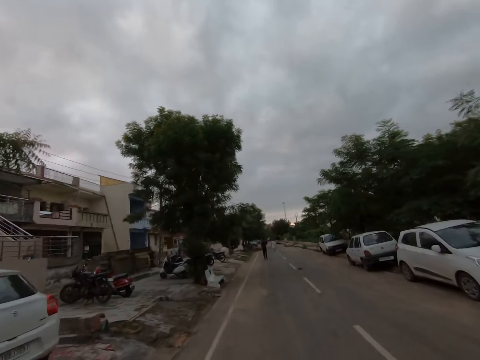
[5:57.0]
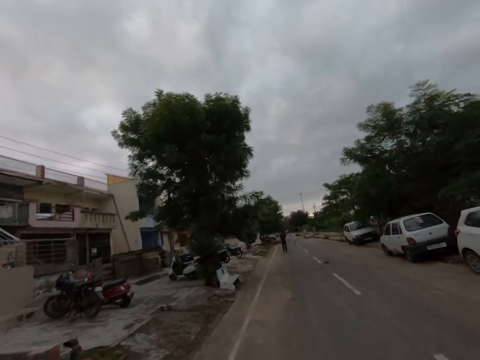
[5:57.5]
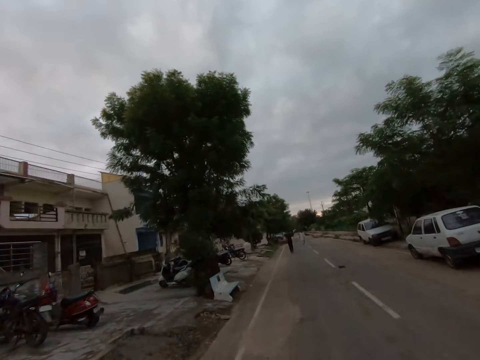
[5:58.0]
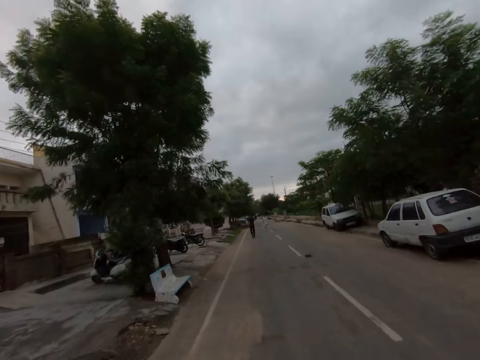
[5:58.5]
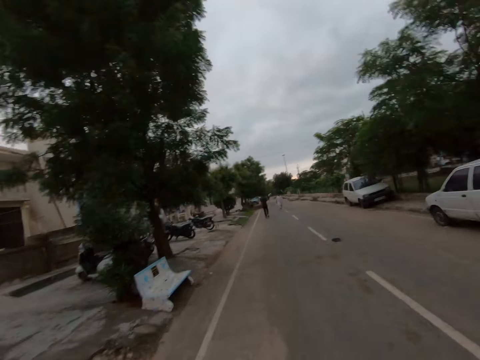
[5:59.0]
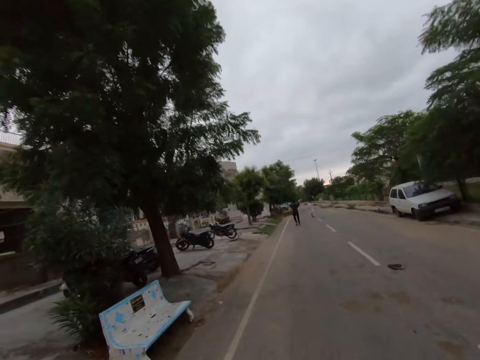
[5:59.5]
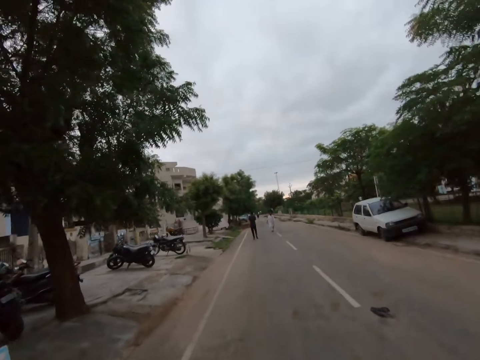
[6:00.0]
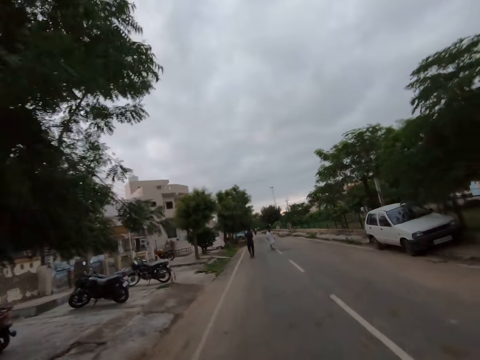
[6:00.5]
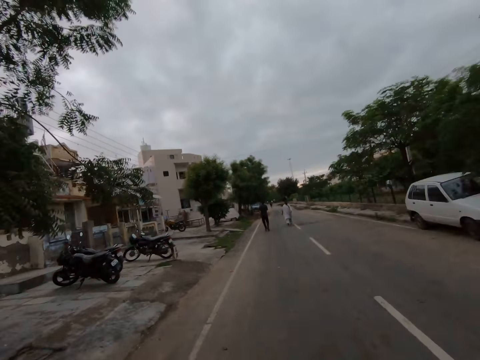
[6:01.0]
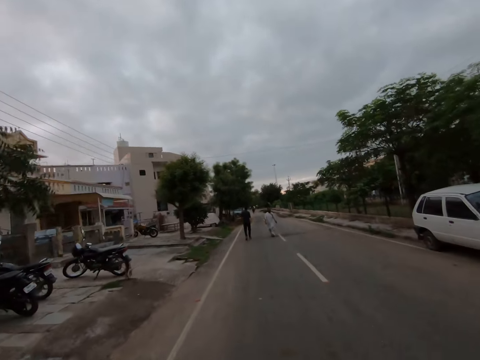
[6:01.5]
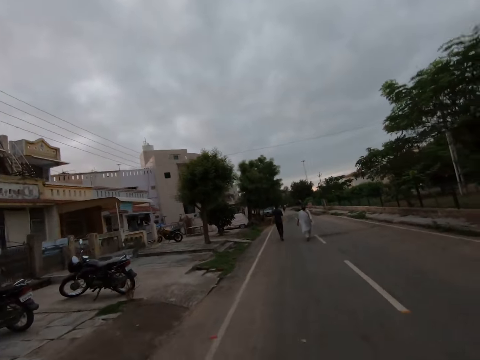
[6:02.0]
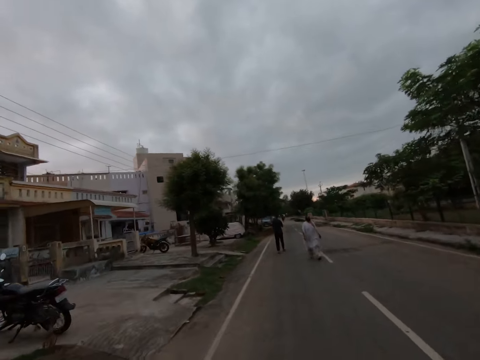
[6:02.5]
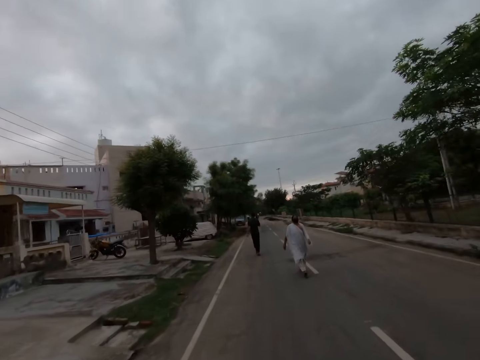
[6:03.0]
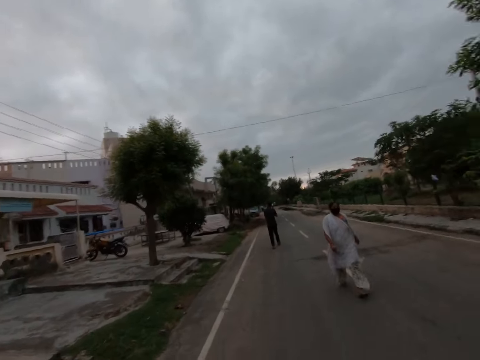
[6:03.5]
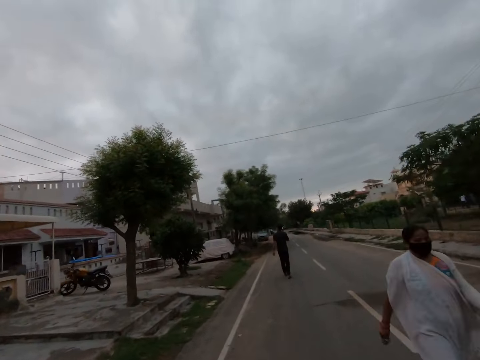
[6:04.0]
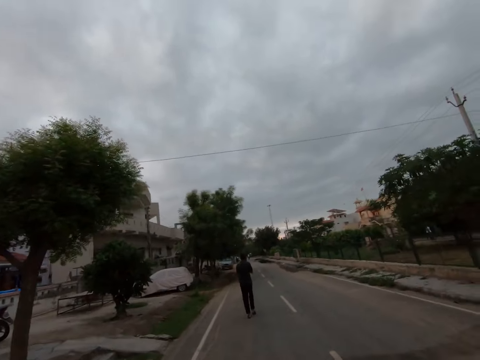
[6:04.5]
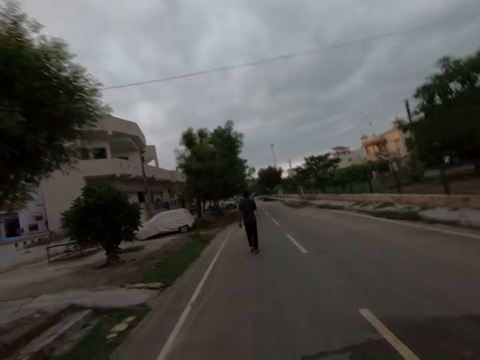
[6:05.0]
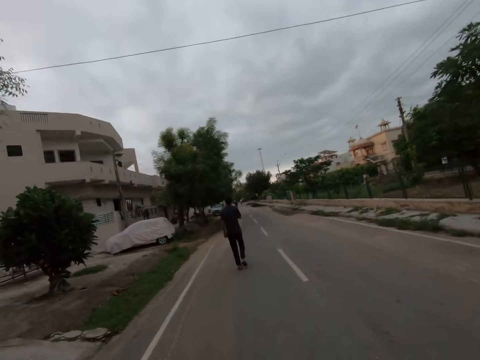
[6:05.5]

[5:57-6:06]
A woman walks past the camera wearer.

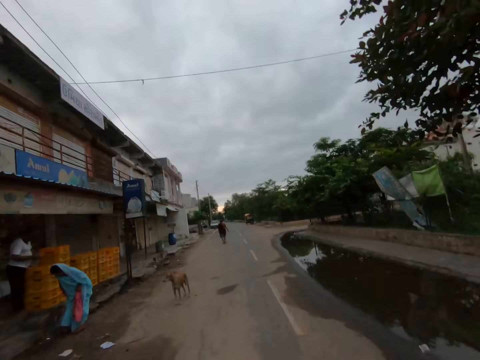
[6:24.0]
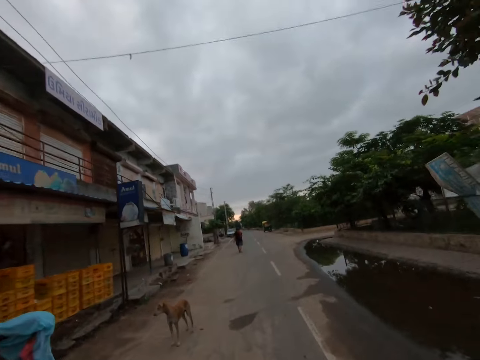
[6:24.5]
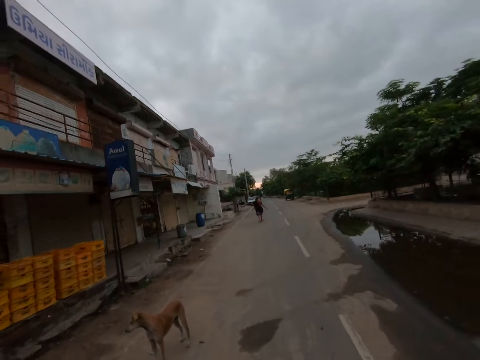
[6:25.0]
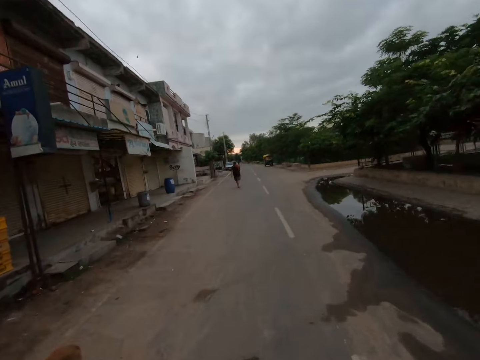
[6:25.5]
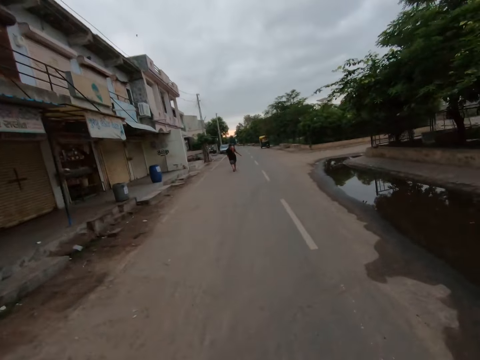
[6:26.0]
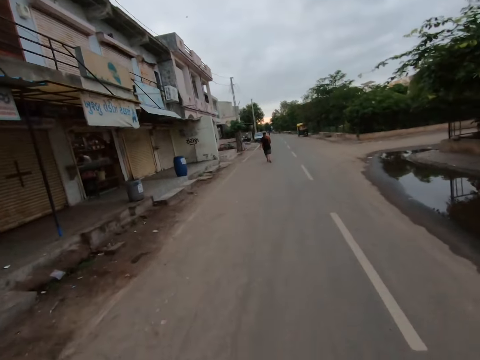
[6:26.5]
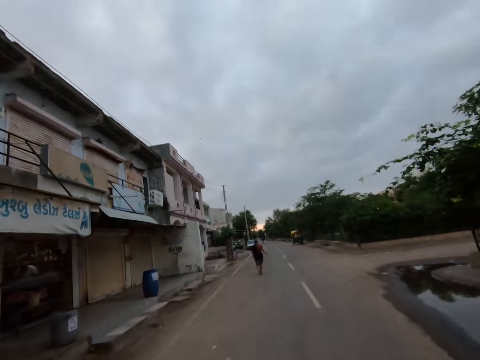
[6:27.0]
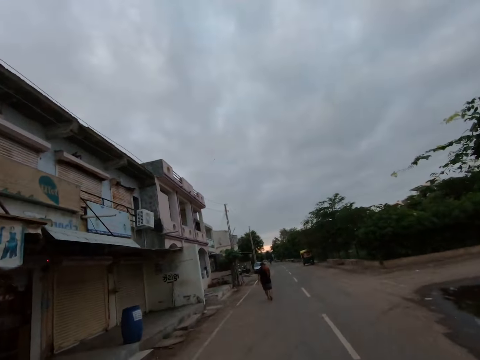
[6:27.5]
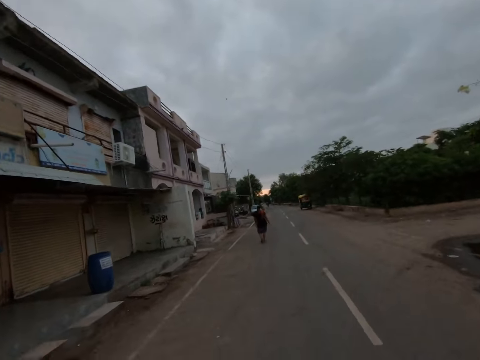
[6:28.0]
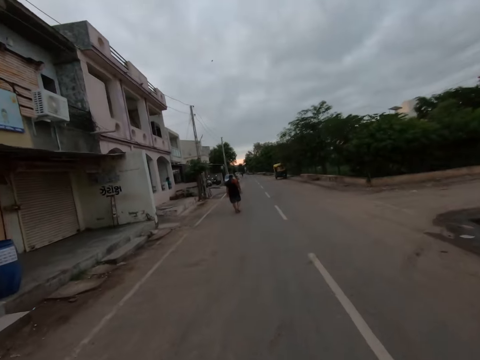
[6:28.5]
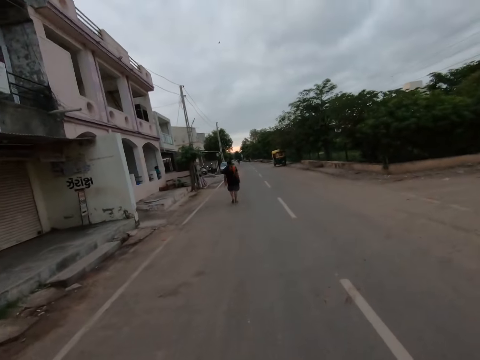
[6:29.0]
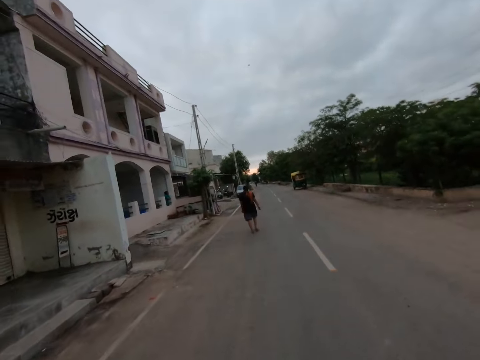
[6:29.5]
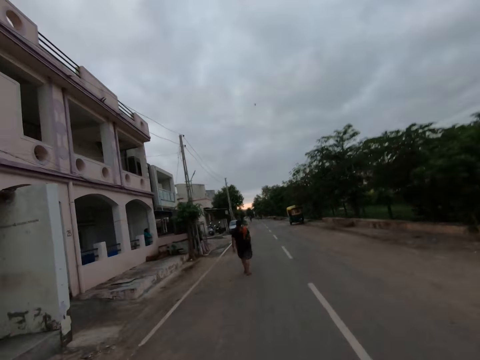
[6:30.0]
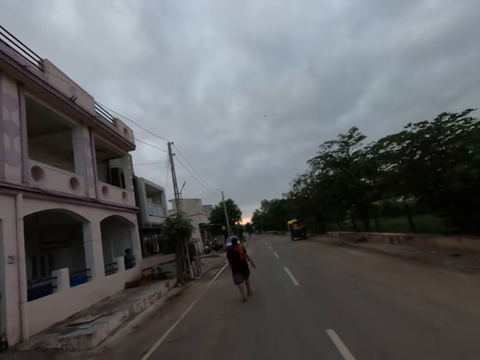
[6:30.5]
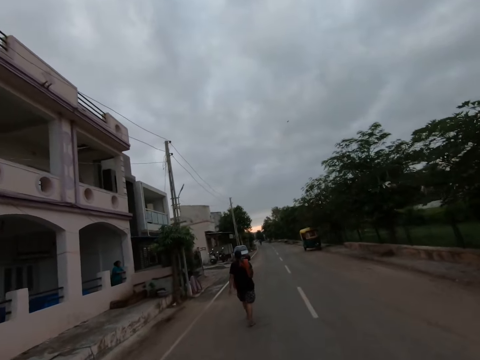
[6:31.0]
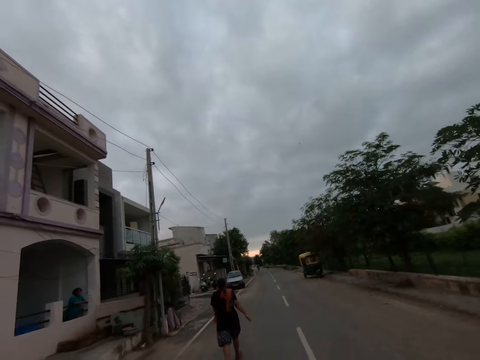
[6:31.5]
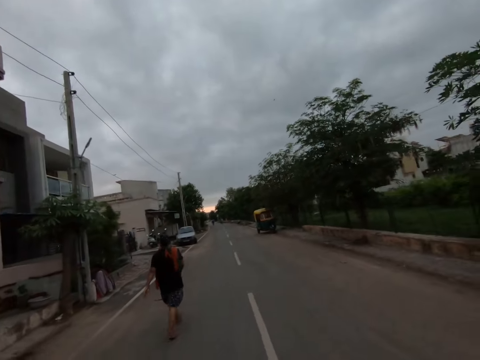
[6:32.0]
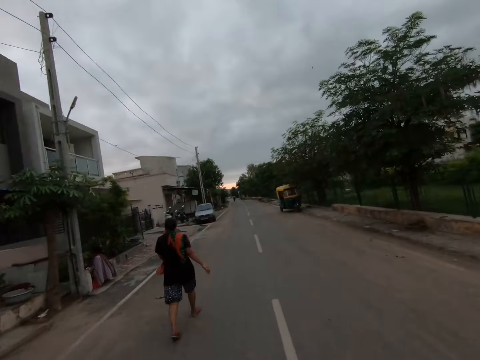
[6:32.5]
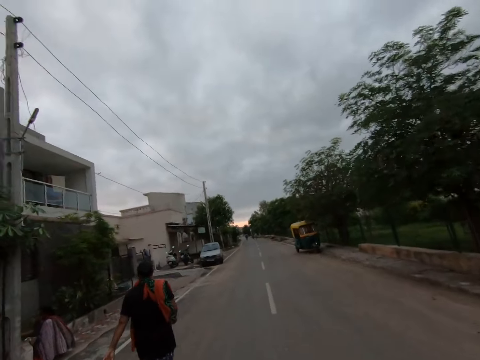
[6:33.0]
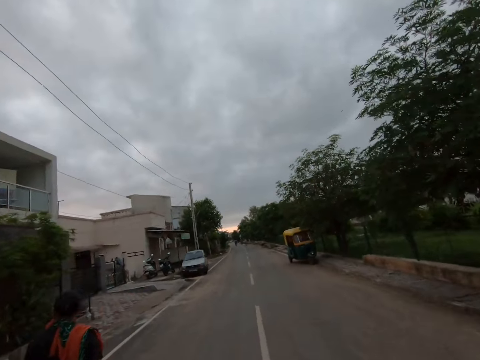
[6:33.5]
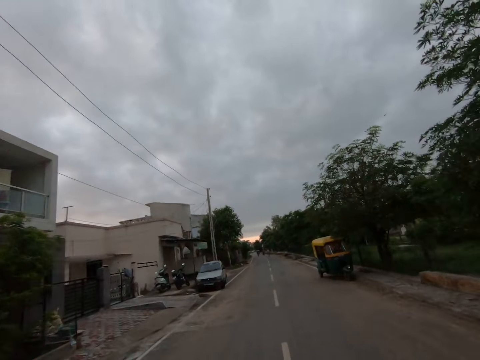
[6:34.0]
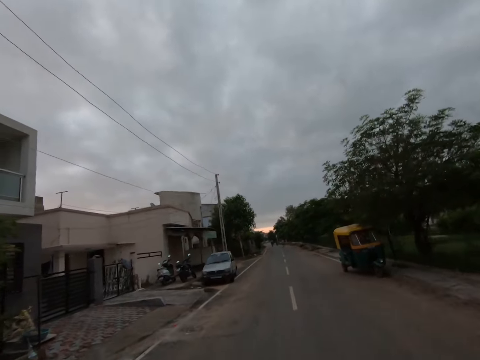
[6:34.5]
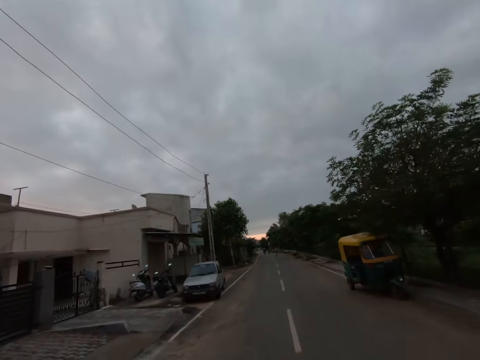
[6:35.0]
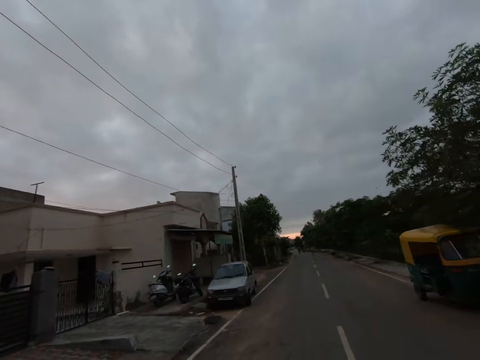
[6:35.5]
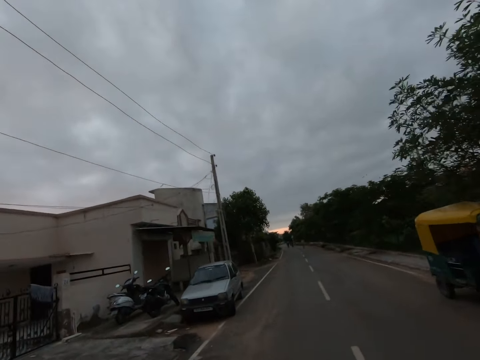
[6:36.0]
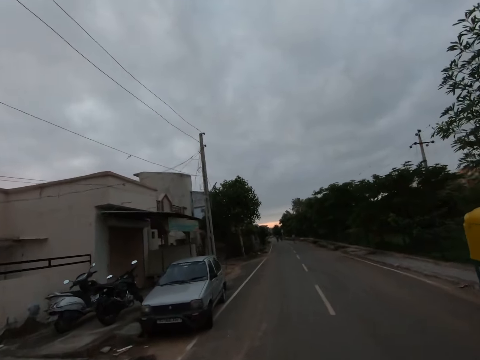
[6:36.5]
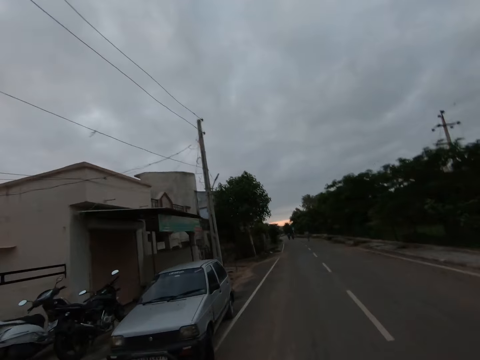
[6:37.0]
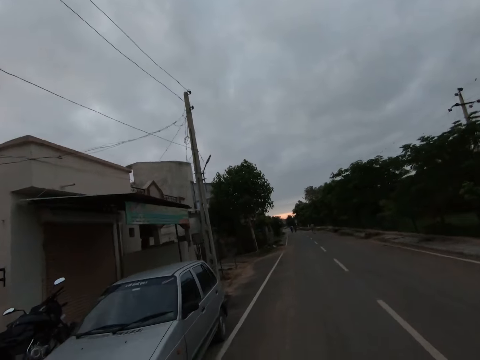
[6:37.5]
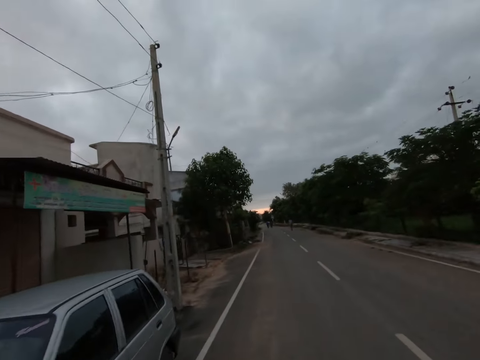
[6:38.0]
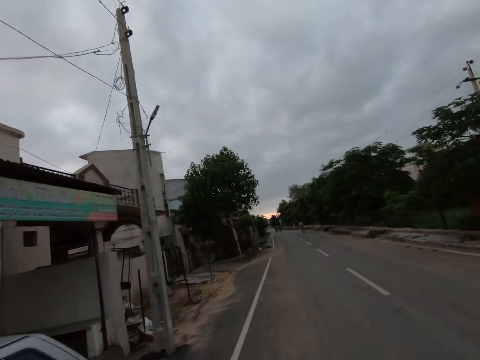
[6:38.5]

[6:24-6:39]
The camera wearer walks past a dog. They walk past a woman.

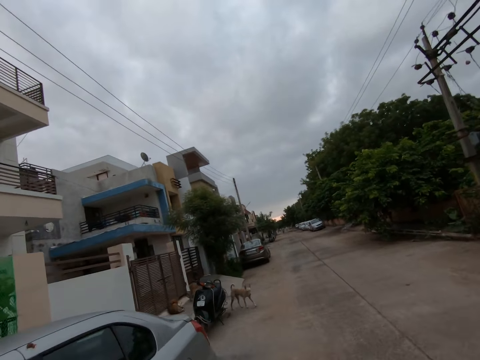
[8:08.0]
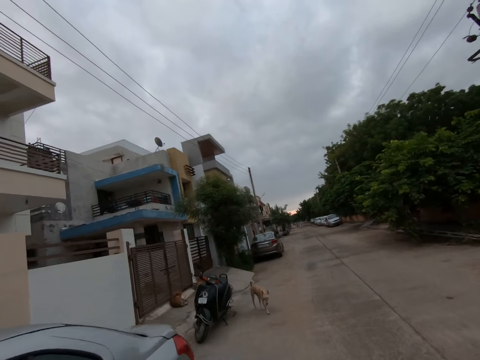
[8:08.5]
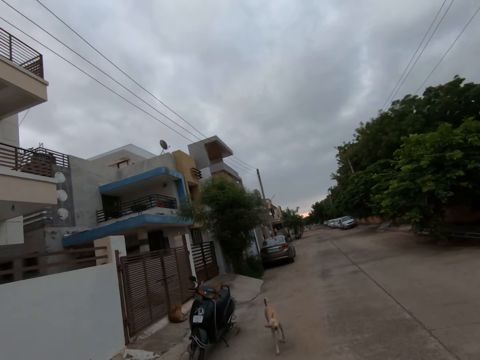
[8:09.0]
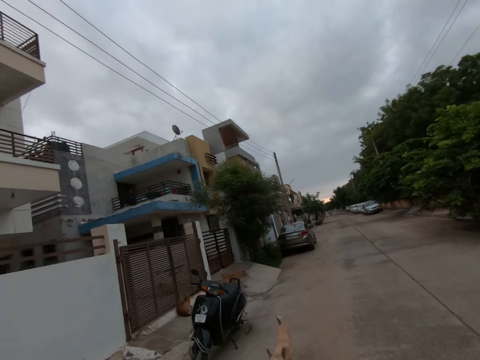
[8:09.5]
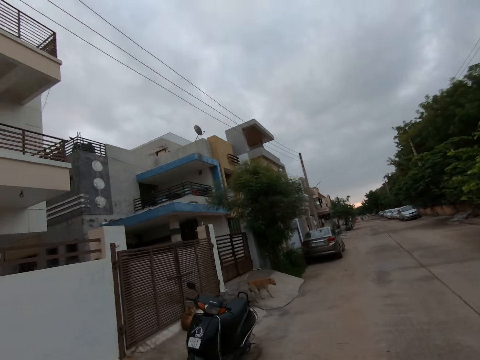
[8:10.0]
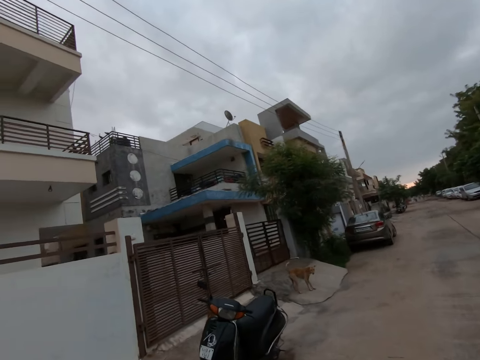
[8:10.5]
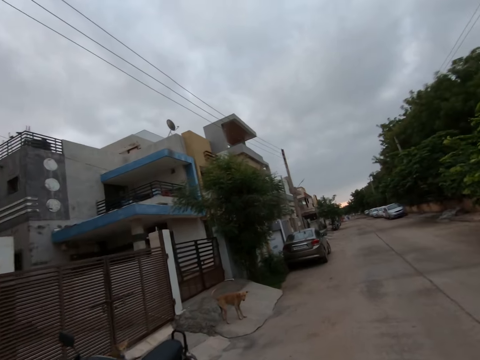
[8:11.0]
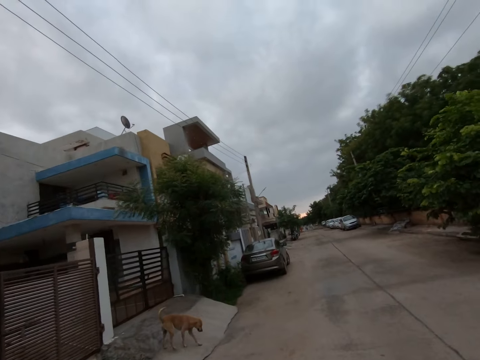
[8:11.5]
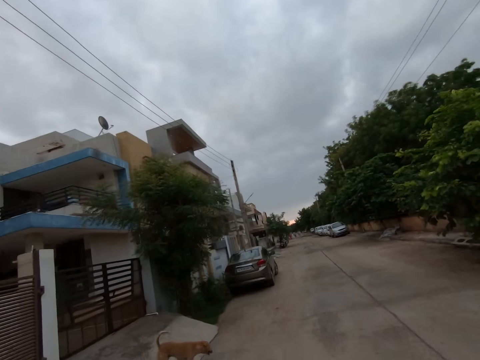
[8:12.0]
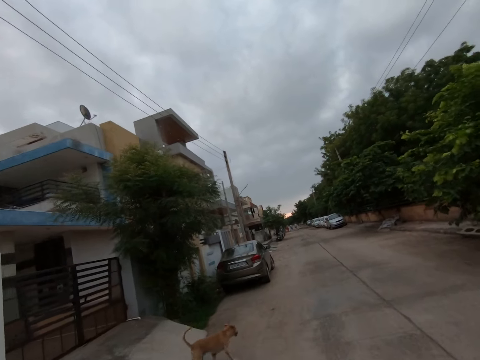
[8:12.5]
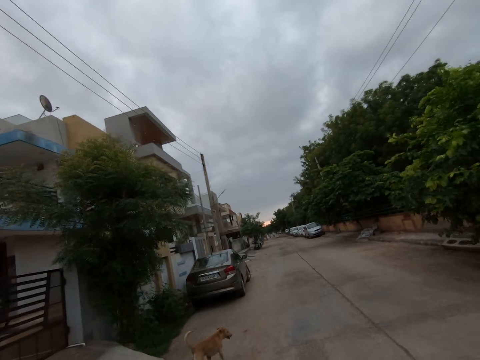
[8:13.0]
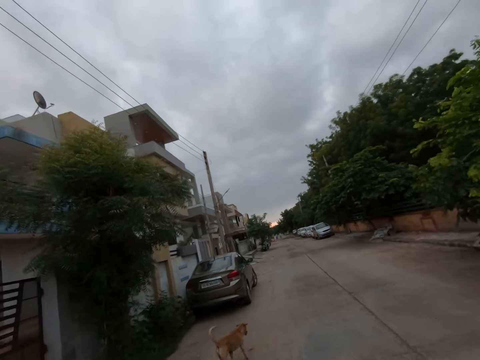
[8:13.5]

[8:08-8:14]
A dog walks past the camera wearer.
